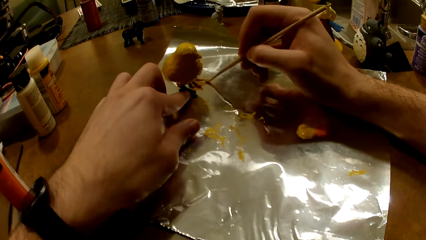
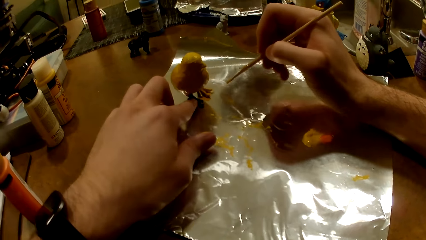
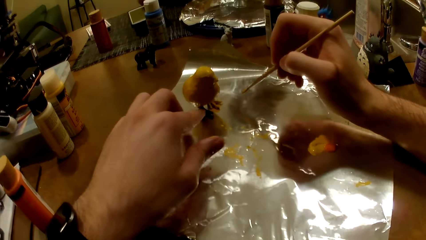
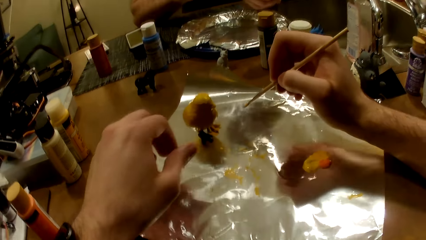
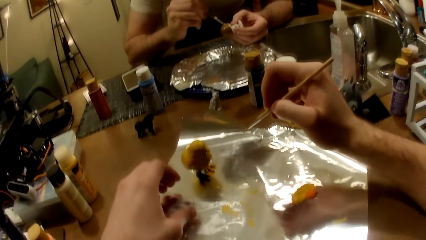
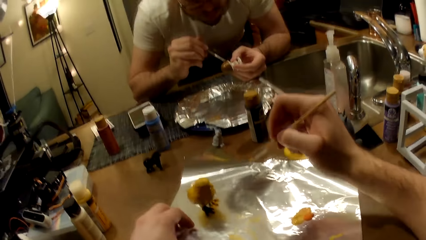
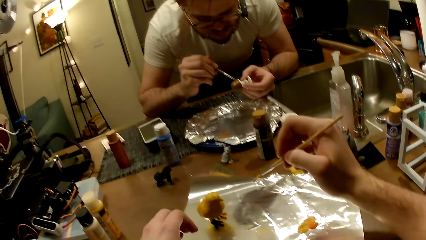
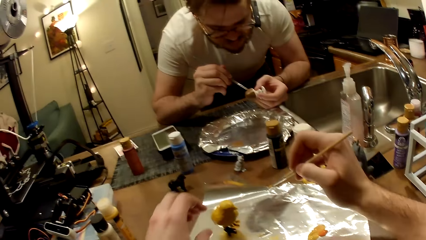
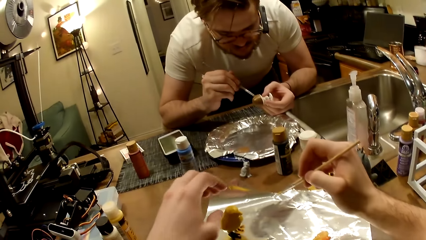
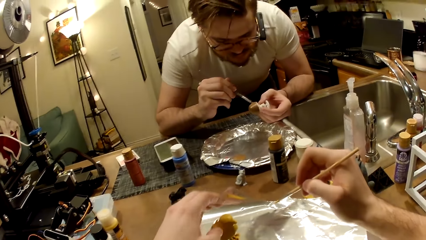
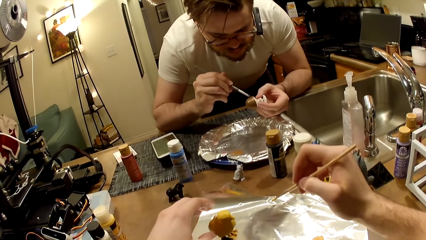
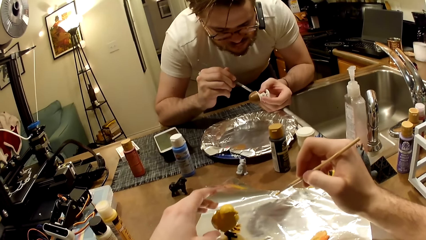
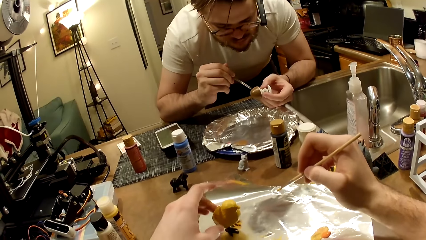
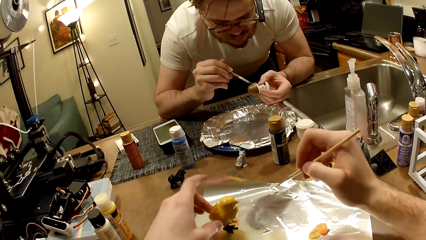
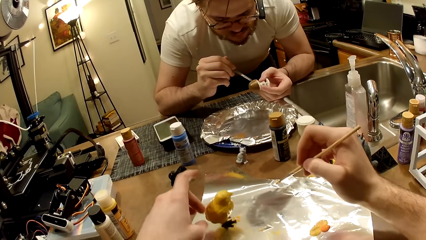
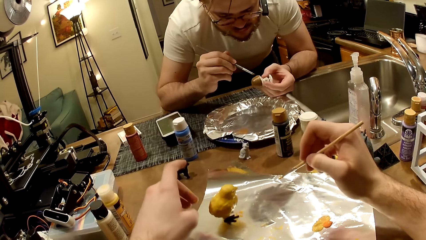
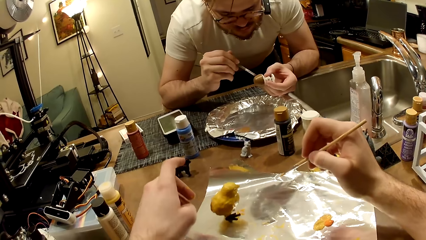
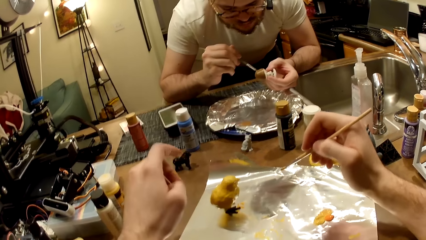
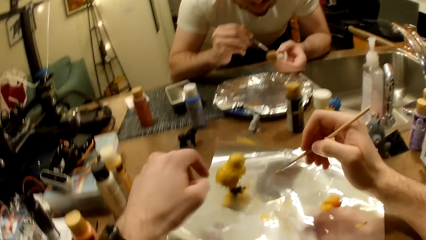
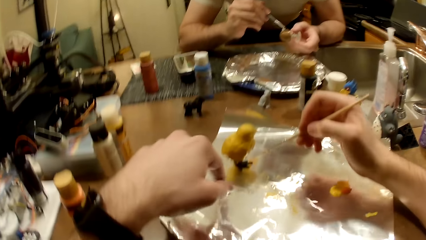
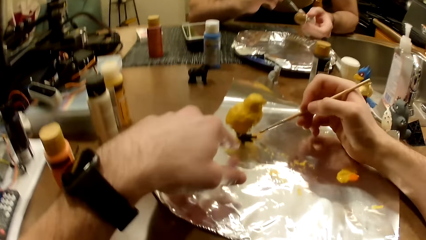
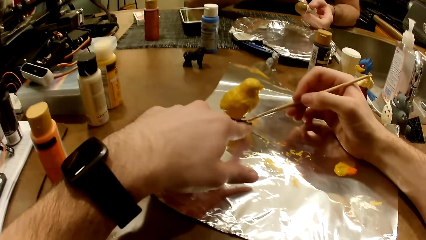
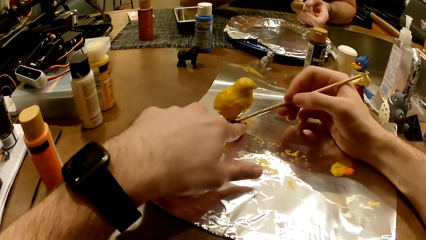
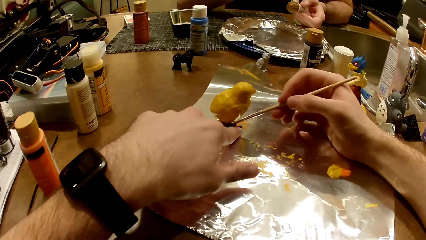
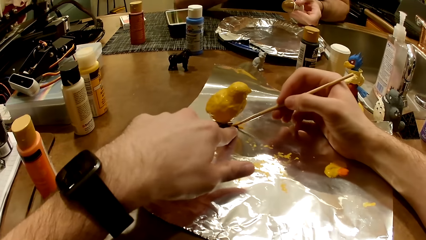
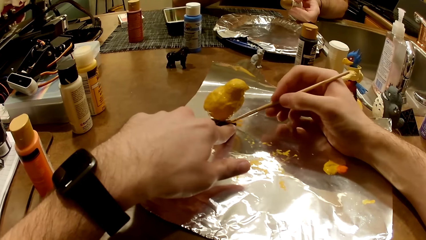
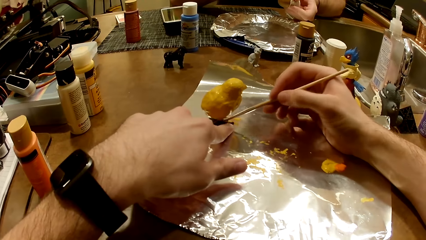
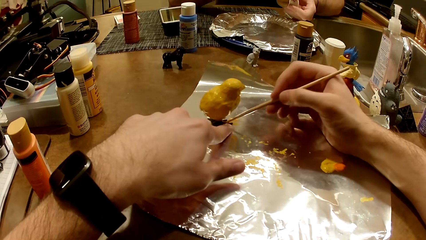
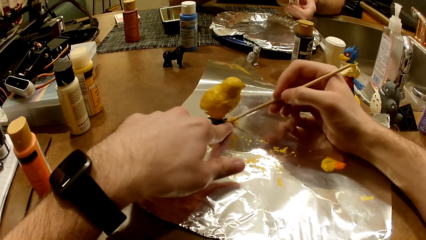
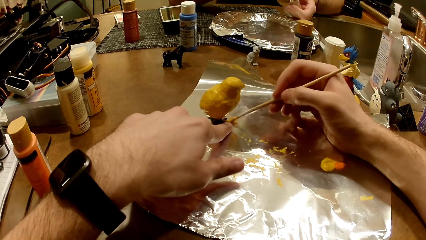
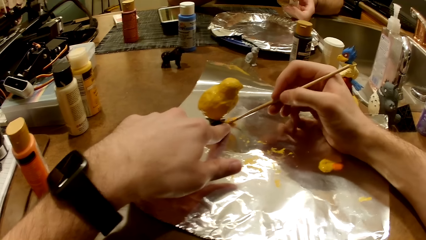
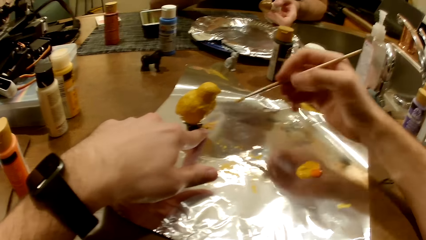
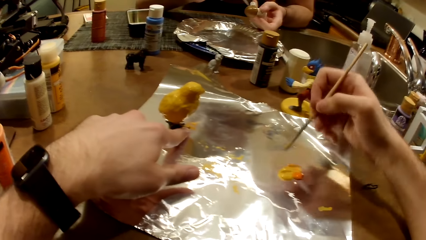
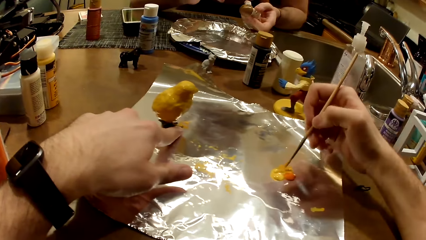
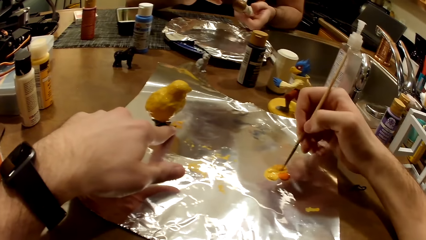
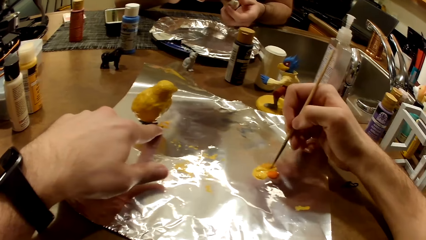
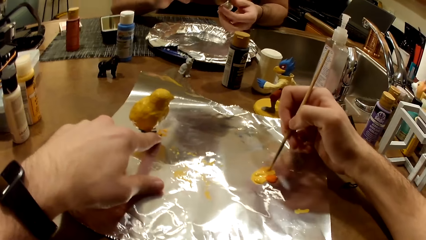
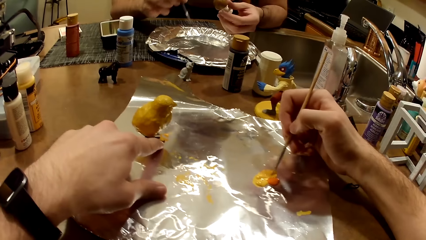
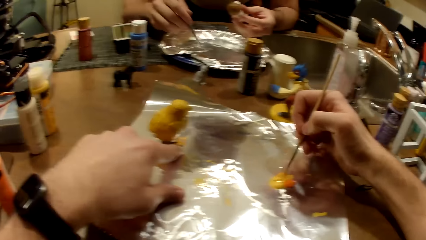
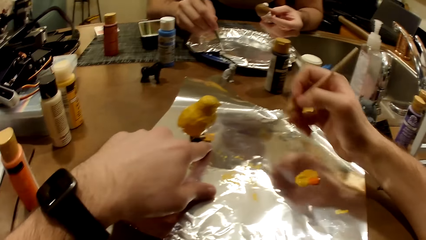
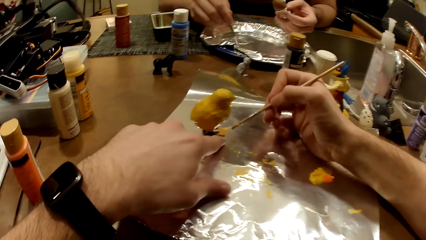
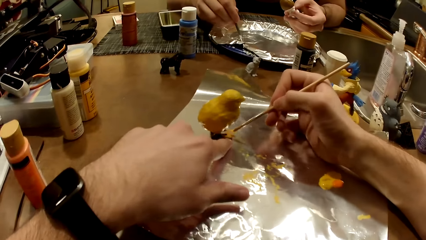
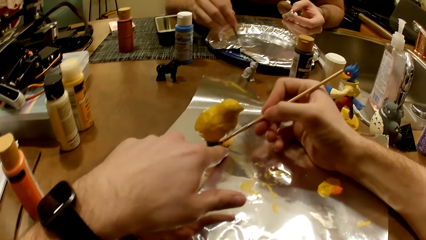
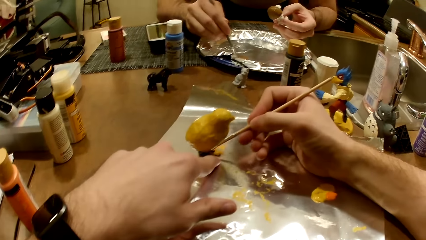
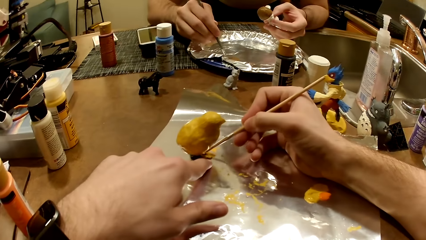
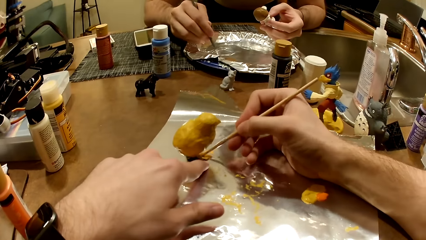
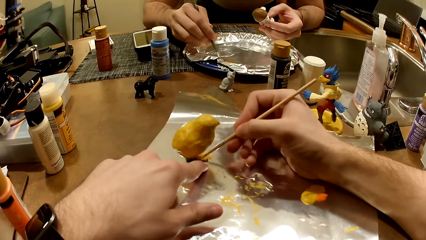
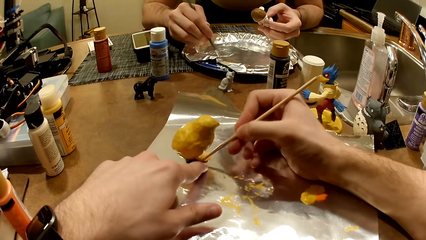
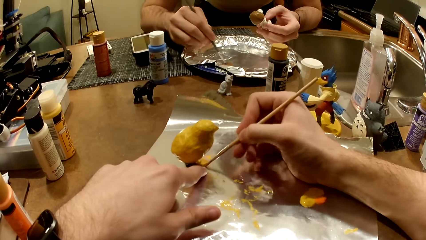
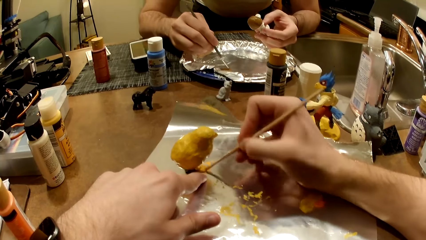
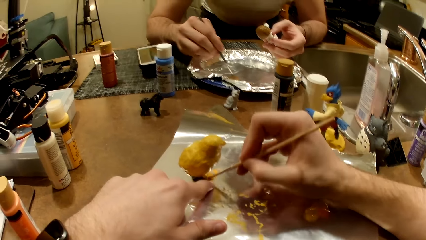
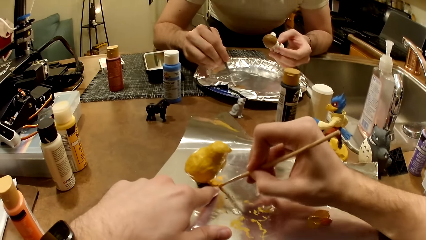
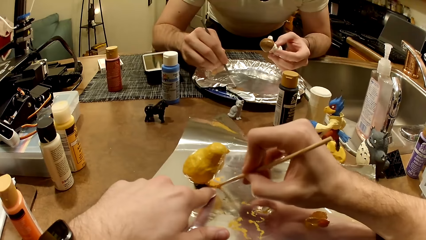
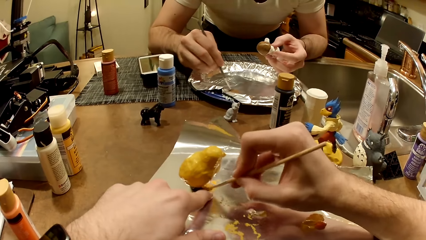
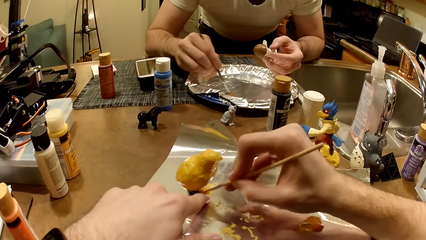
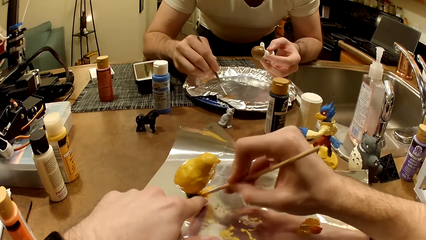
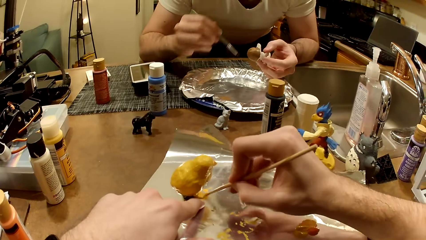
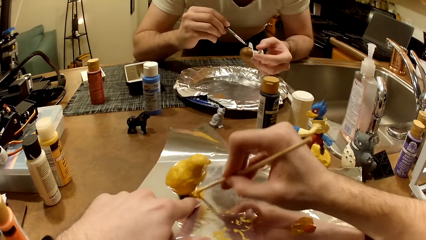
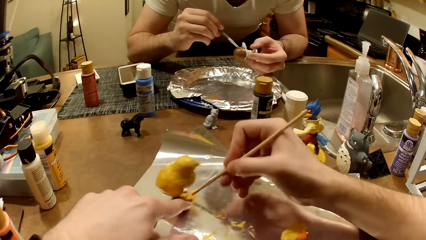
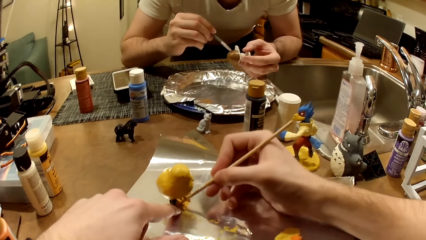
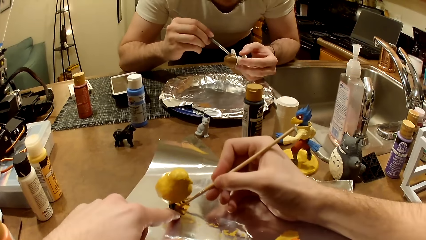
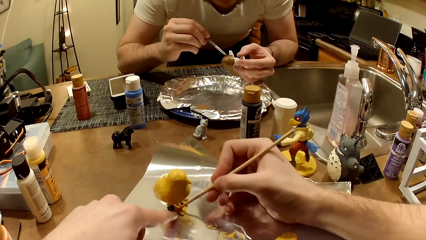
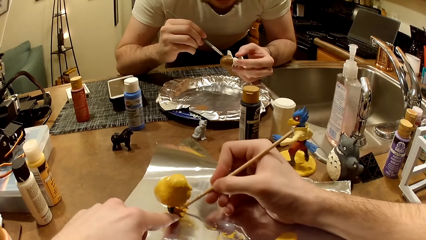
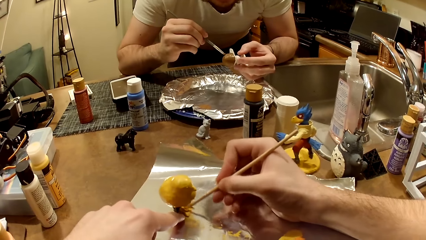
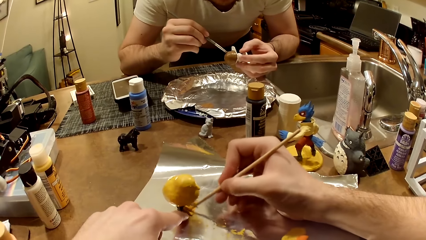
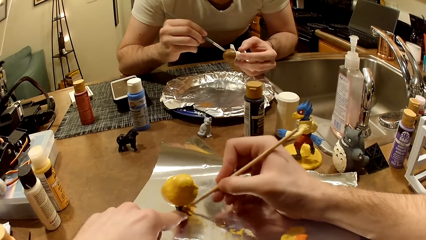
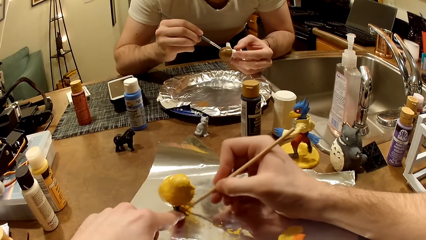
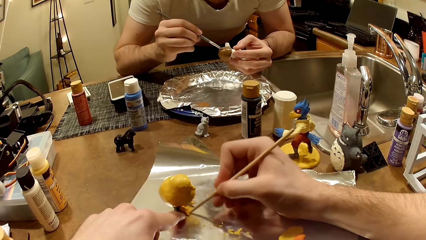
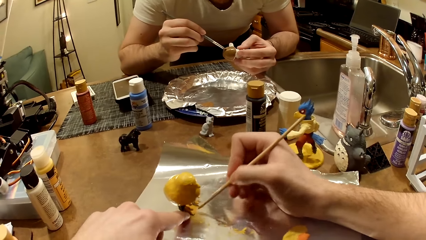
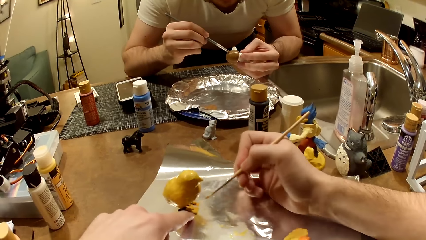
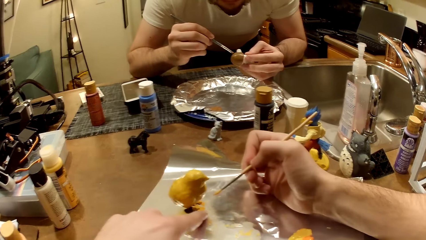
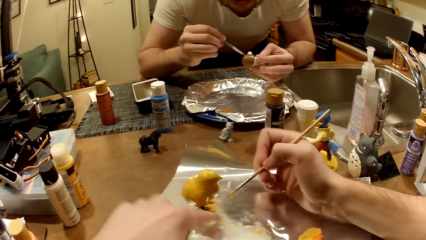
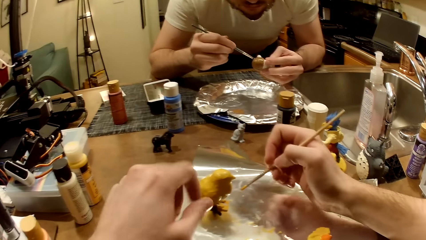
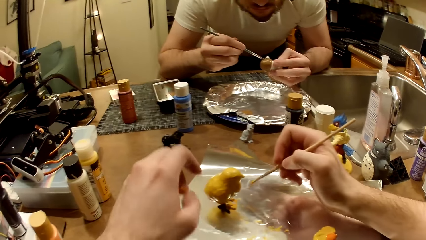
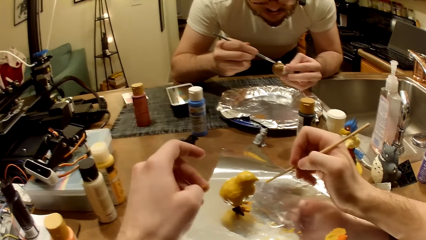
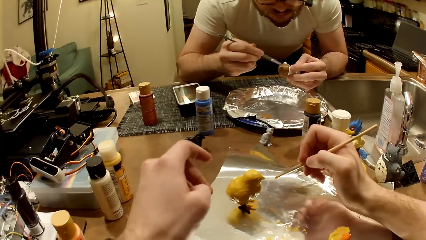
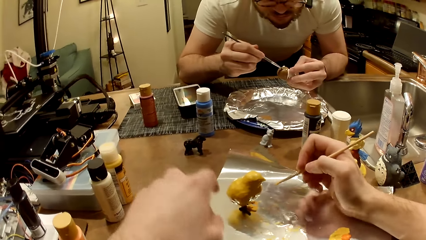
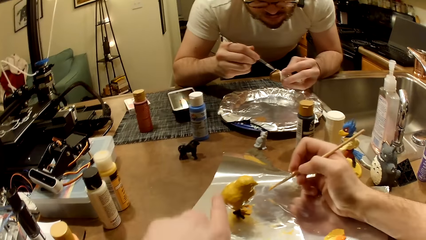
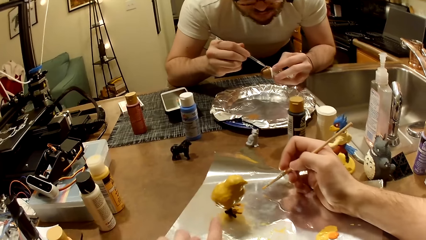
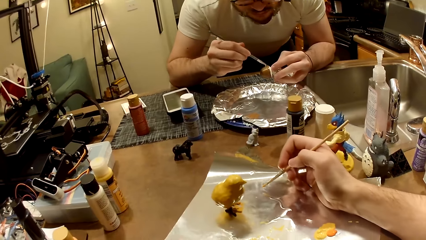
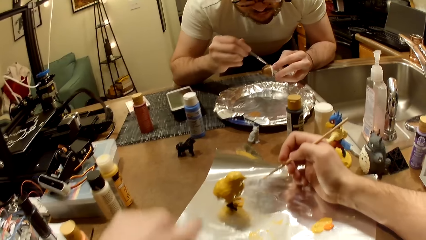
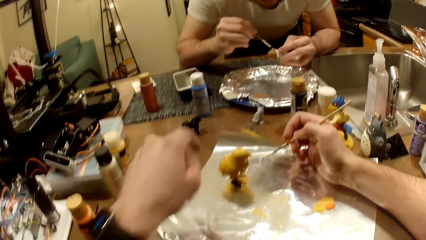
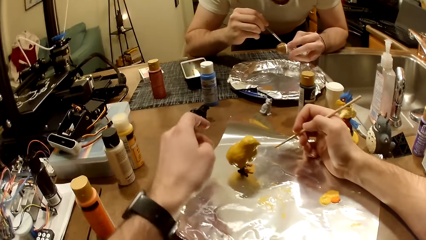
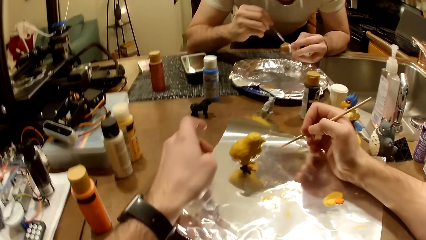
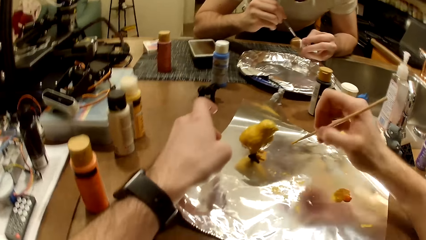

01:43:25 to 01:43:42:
A man paints the sculpture of something with a painting brush. The camera wearer turns the bird figurine slightly. He holds the bird figurine in place with his left hand. He paints the leg of the bird figurine with a painting brush. He stirs the paints together with the paint brush. He puts the paints on the brush. The man stirs the mixture of paints. The camera wearer paints the leg of the bird figurine with the painting brush. The man paints the sculpture of something with a painting brush.
